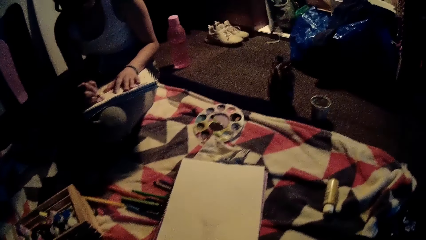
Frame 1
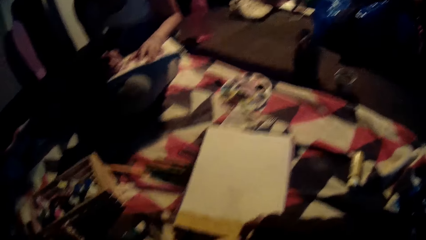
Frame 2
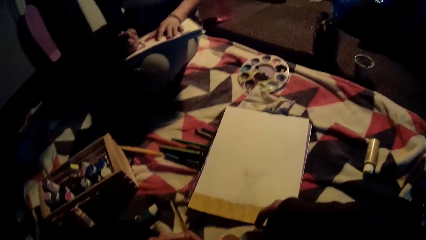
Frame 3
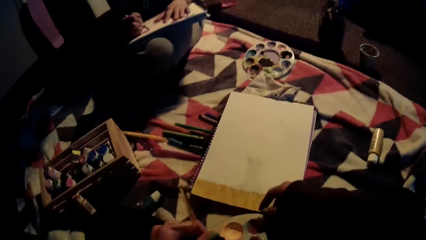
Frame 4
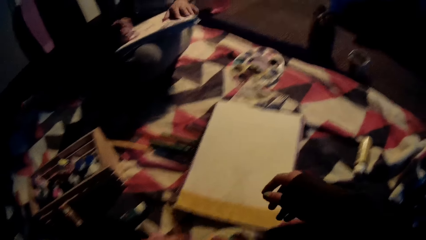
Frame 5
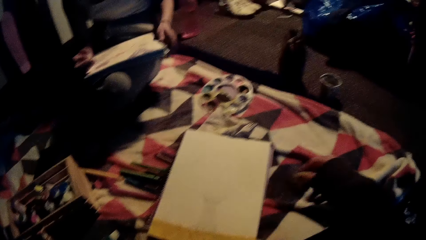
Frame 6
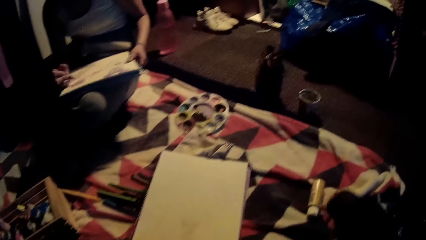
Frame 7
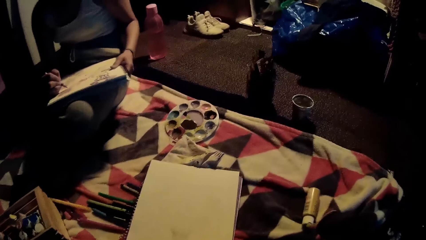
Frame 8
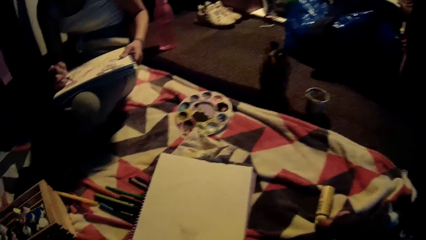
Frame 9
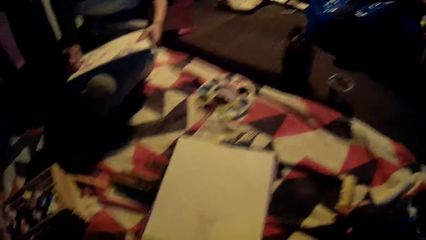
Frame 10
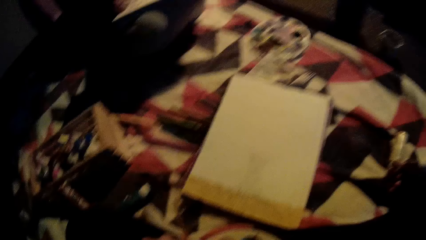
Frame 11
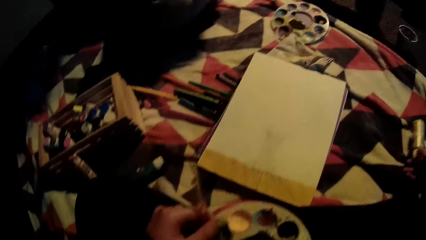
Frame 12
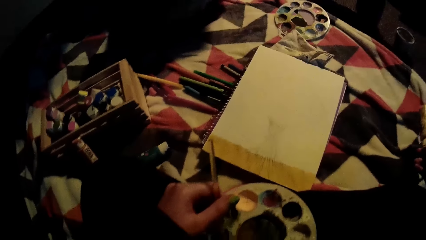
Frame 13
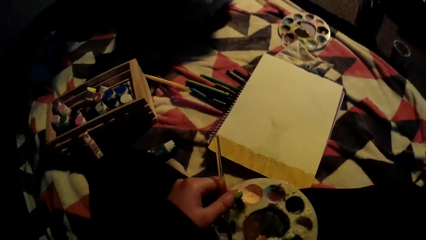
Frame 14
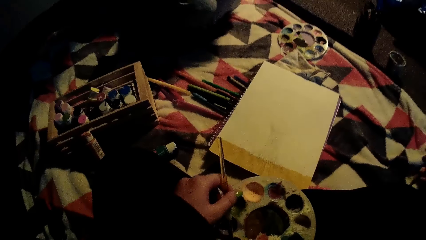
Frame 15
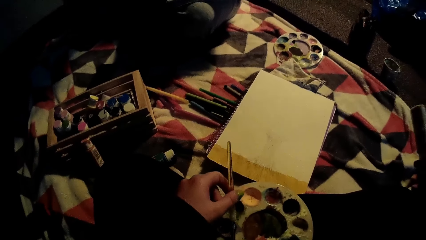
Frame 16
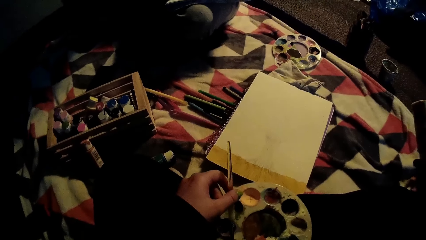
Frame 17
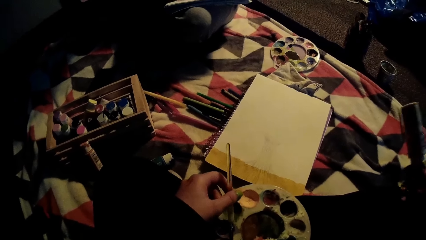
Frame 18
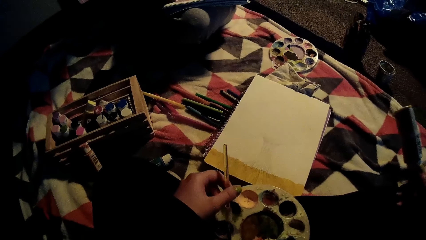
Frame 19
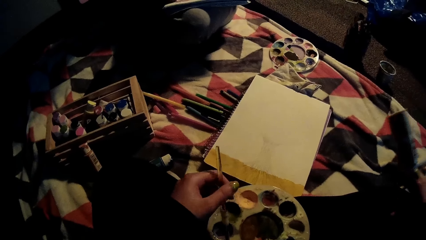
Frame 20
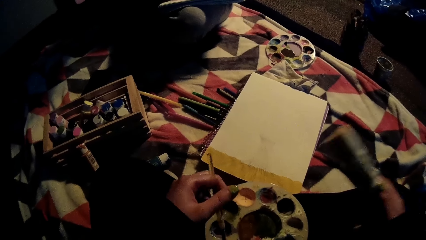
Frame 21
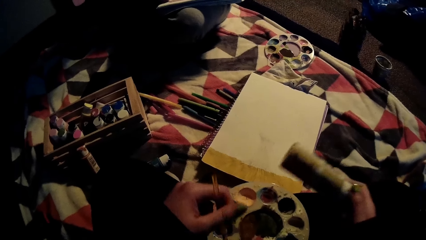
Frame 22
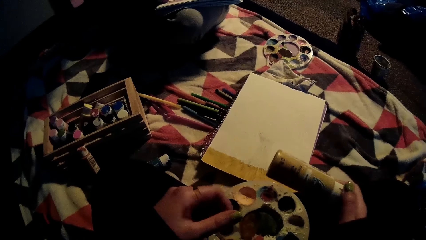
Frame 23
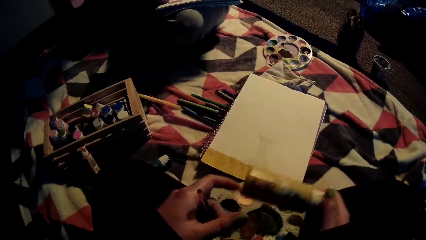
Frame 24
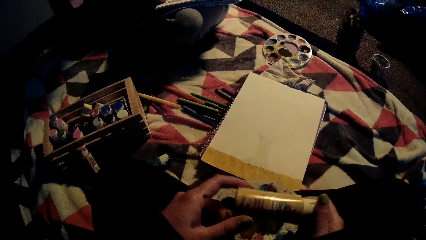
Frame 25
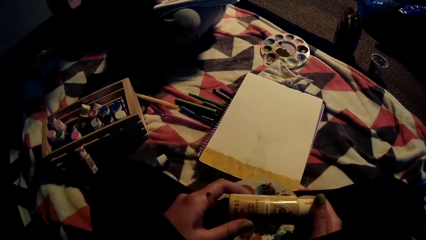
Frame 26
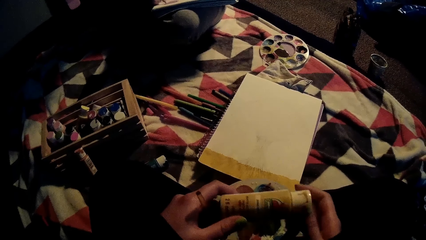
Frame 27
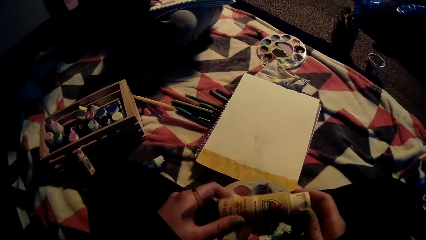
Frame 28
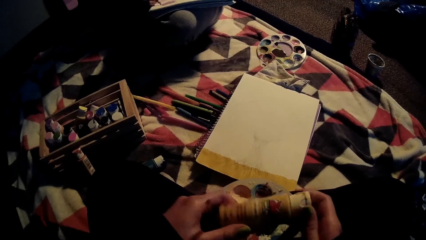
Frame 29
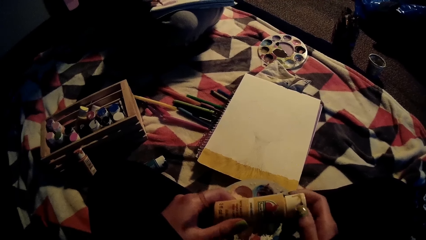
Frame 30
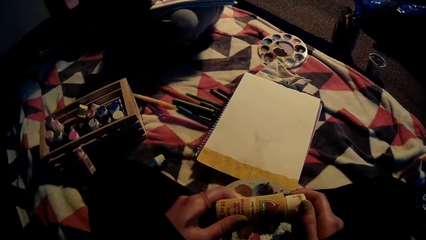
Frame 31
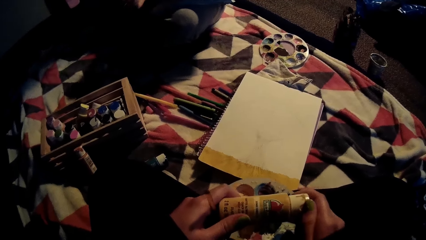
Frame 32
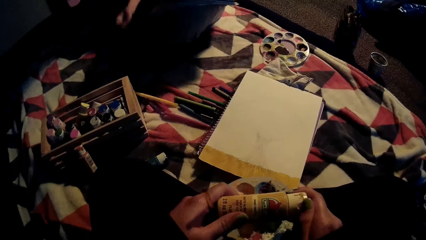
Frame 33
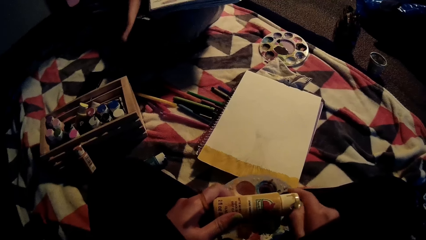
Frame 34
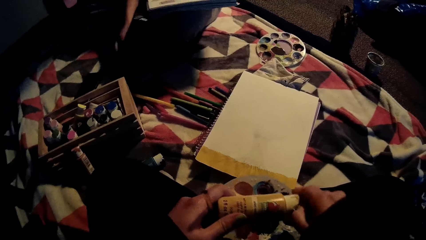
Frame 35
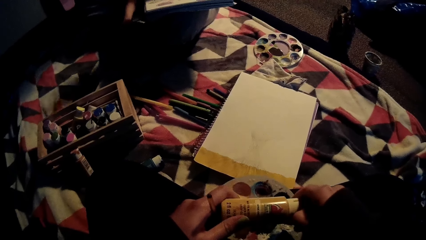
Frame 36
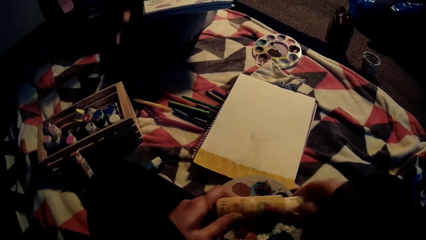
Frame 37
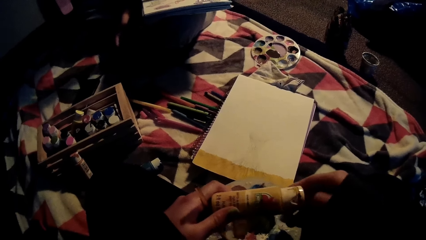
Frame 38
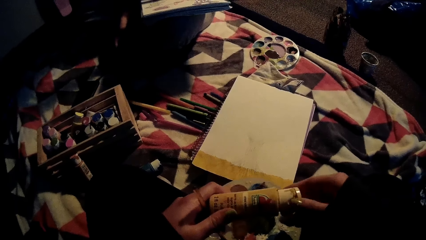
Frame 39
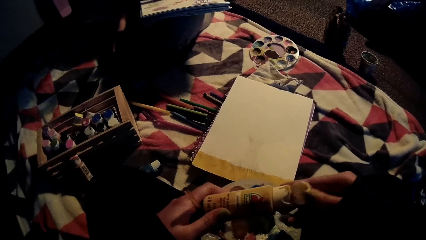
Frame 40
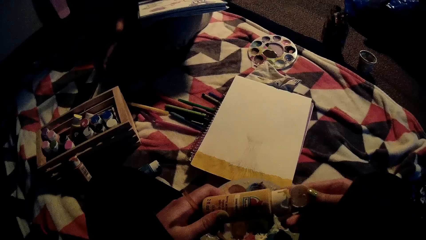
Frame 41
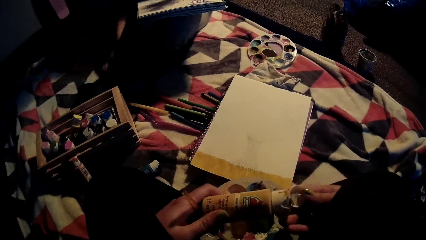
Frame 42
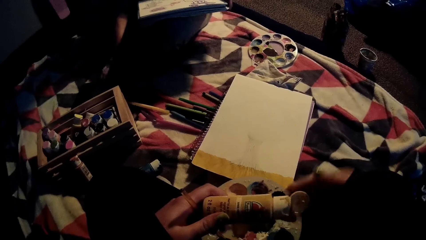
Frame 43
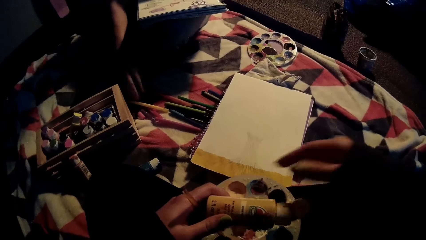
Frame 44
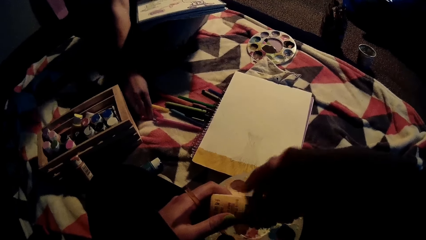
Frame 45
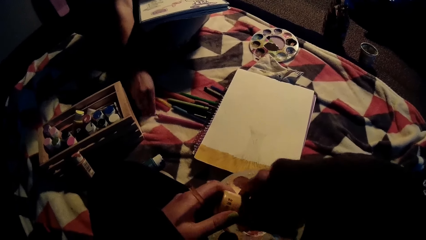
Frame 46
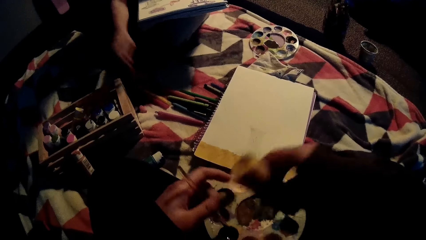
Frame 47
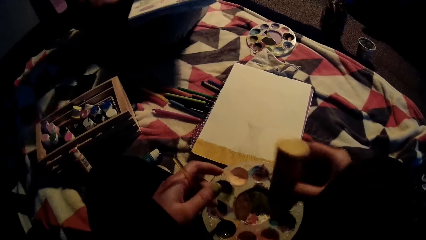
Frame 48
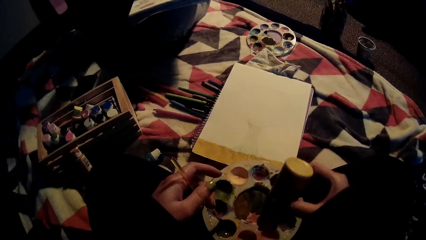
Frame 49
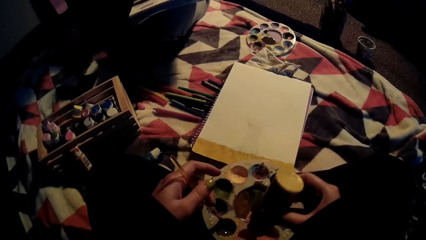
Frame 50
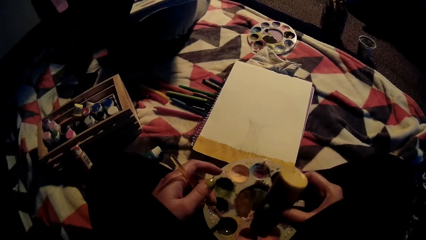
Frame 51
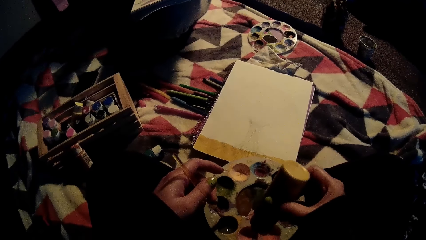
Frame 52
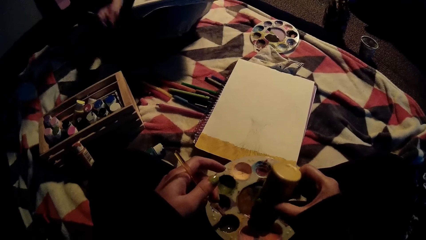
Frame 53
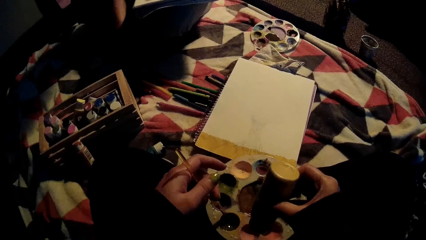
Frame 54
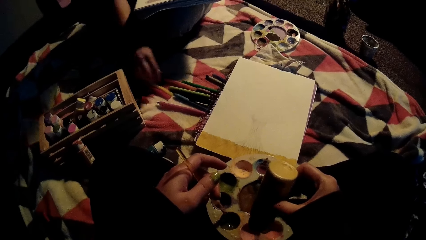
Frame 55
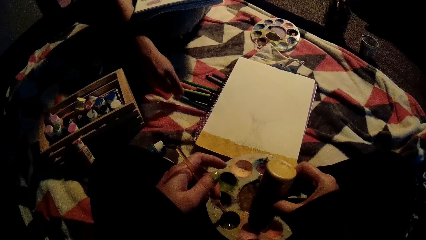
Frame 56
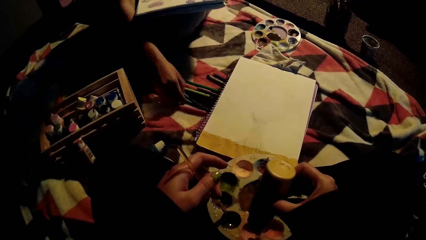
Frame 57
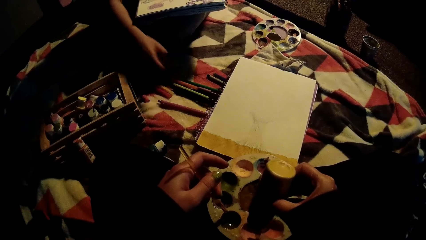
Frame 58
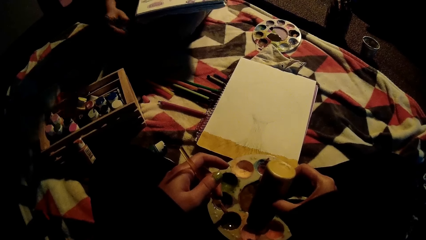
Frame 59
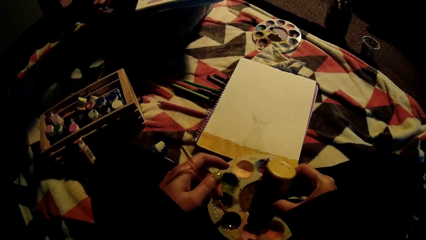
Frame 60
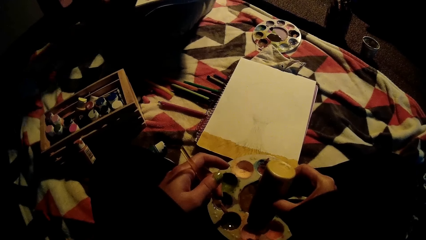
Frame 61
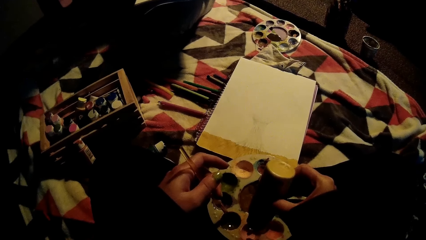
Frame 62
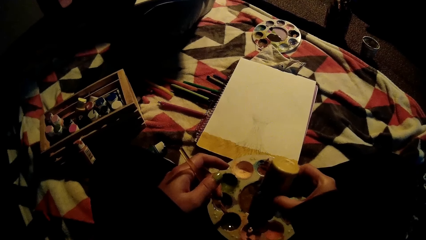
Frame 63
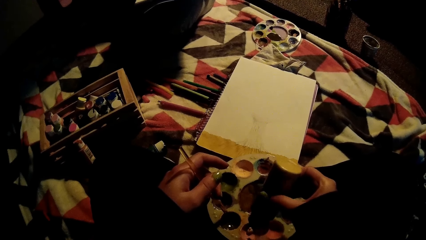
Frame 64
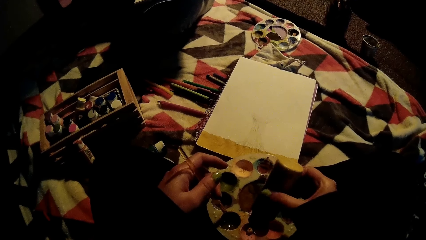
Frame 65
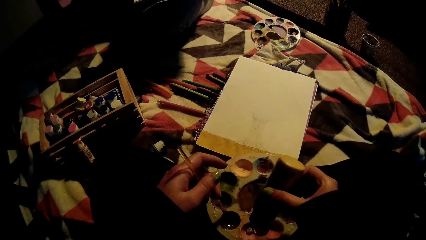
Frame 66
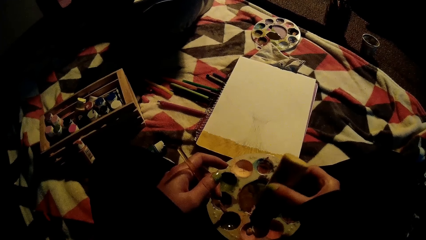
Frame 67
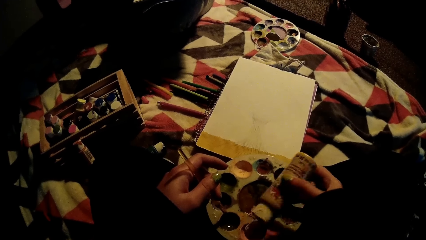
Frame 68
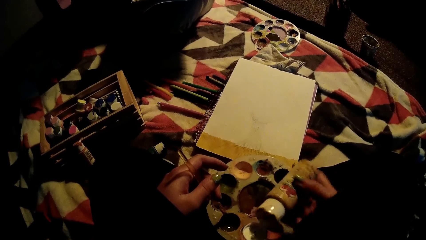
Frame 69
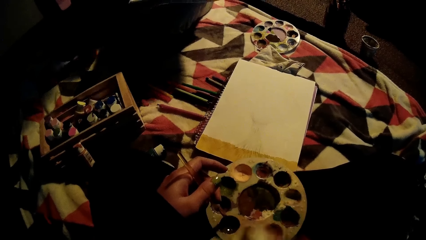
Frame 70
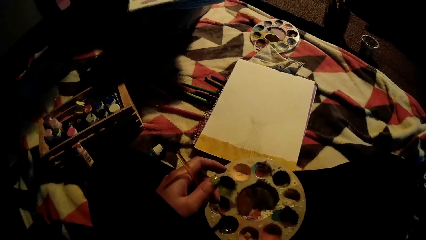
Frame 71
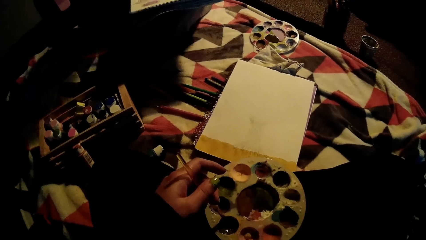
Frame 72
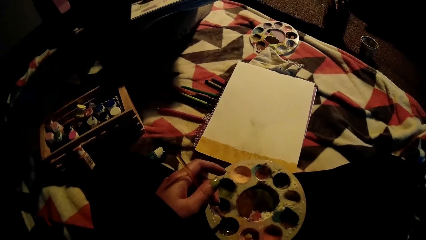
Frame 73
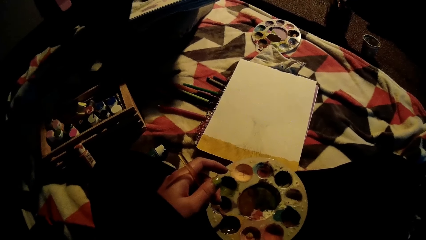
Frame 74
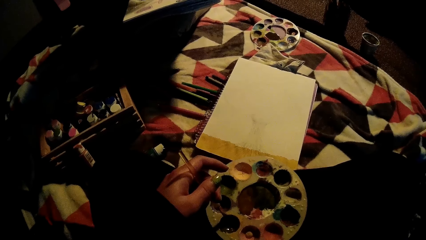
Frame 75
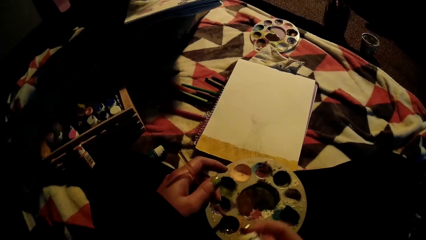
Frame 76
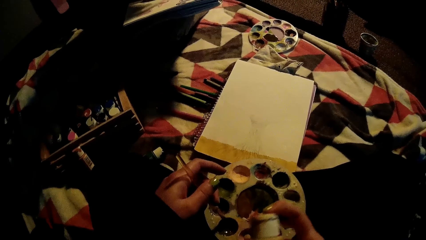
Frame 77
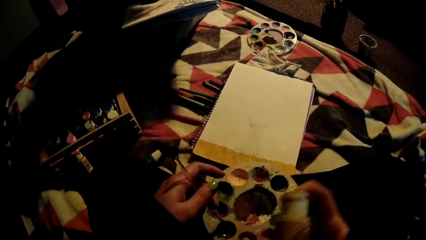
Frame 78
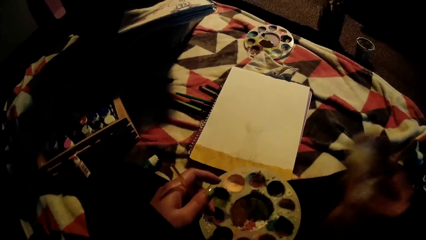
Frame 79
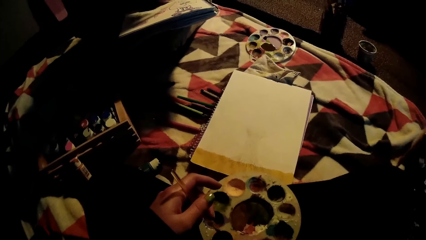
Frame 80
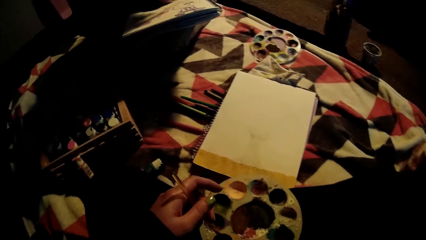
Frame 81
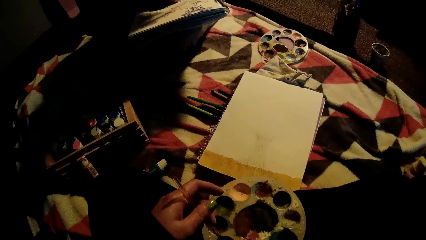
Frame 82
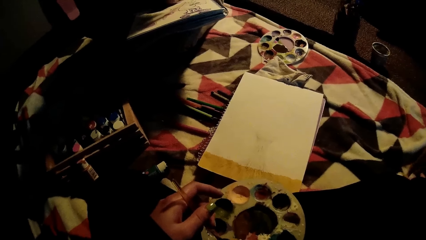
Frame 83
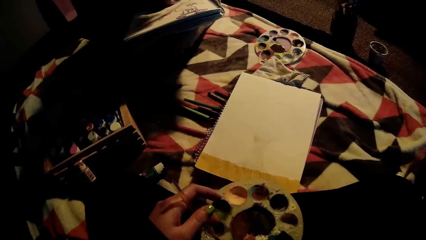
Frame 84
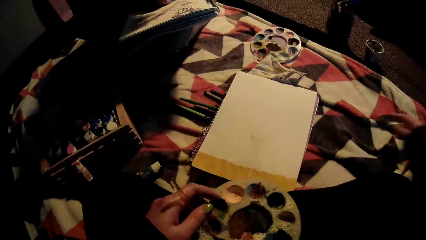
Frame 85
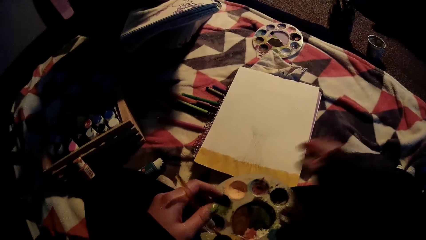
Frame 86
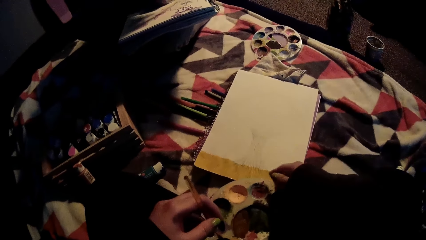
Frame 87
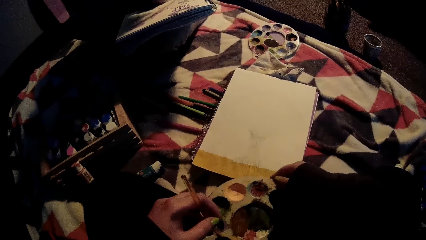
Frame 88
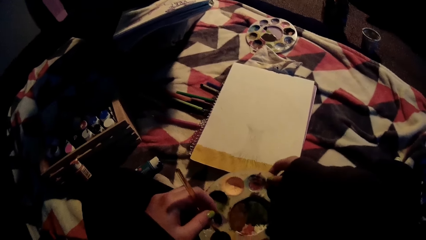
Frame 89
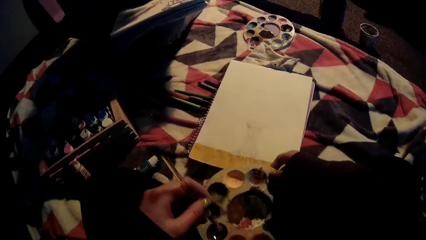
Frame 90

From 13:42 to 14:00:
The camera wearer picks up a yellow paint tube with her right hand. She holds the bottle. She opens the cover of the plastic bottle with her right hand. She puts the color in something. She presses the plastic bottle with her right hand into a paint pallet on the bed. The woman picks up a brush from the bed with her right hand. The camera wearer closes the plastic cover bottle with her right hand. She drops the plastic bottle on the bed with her right hand. She places the bottle on the floor.
